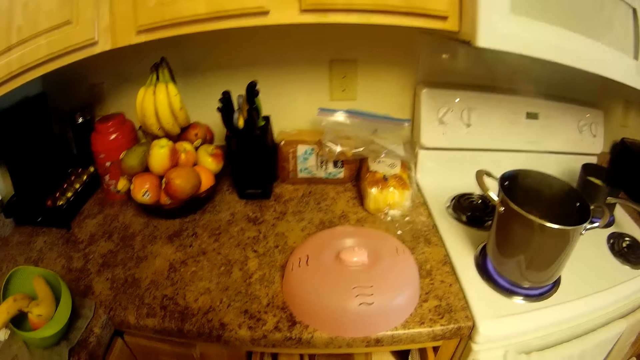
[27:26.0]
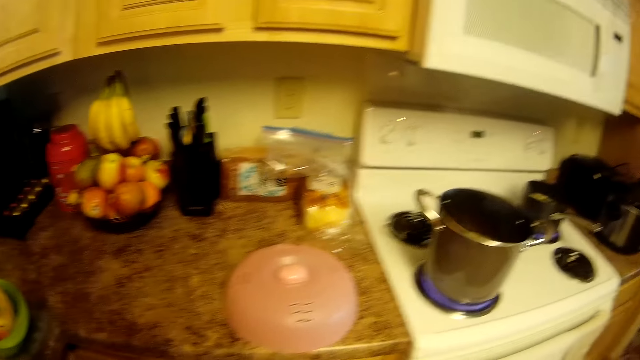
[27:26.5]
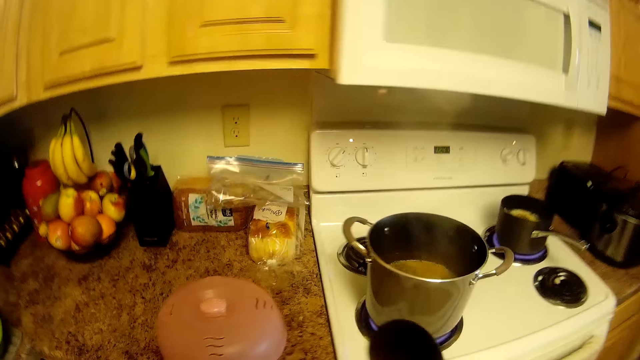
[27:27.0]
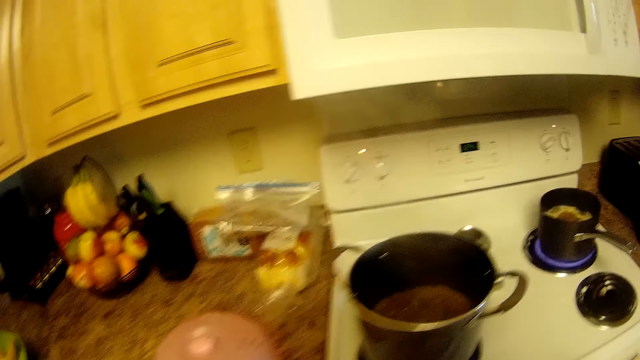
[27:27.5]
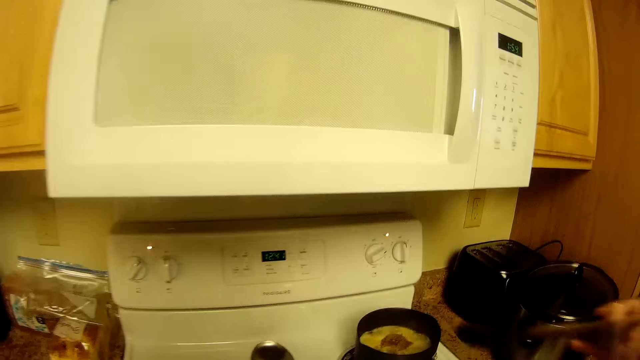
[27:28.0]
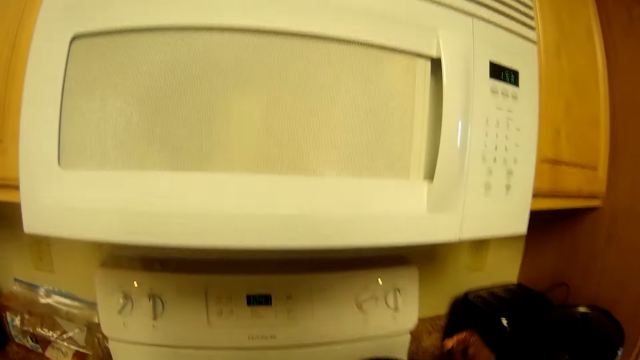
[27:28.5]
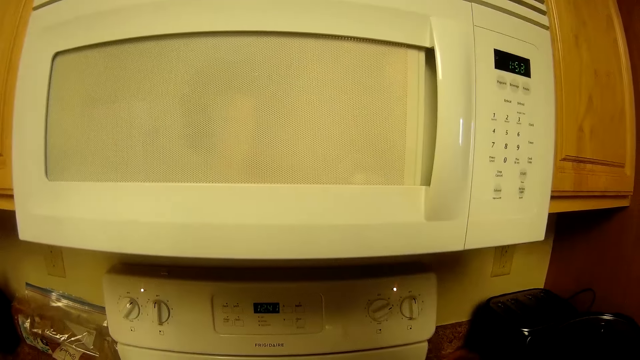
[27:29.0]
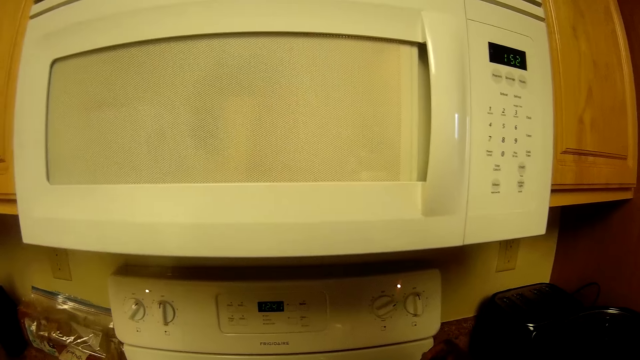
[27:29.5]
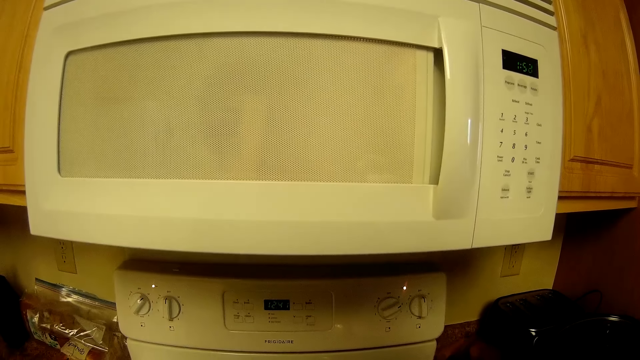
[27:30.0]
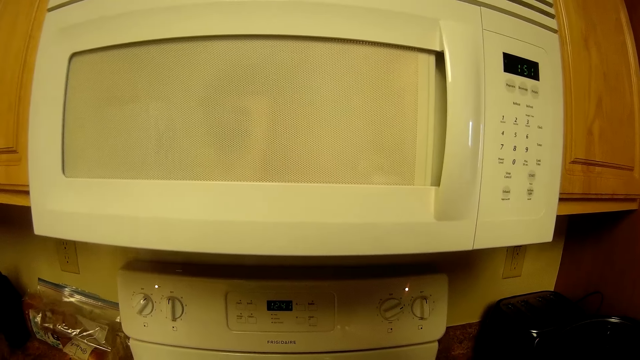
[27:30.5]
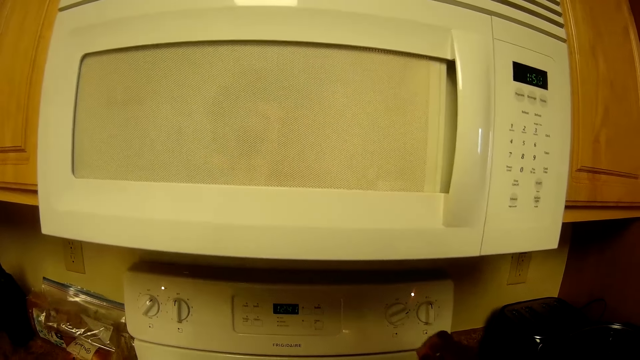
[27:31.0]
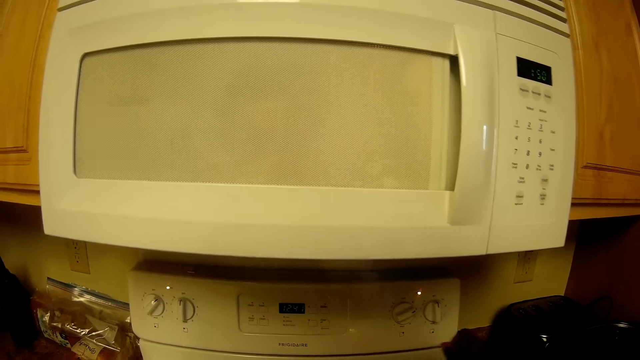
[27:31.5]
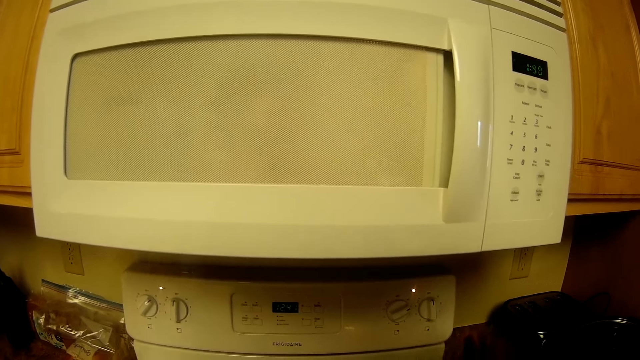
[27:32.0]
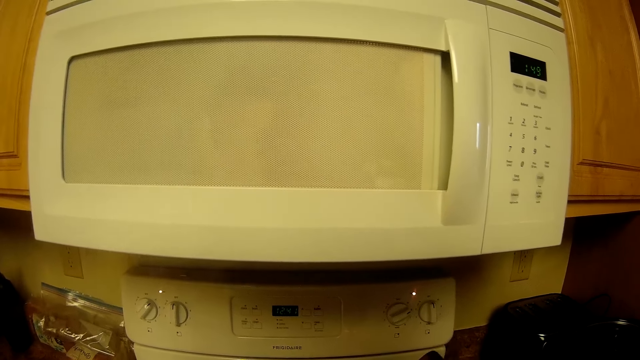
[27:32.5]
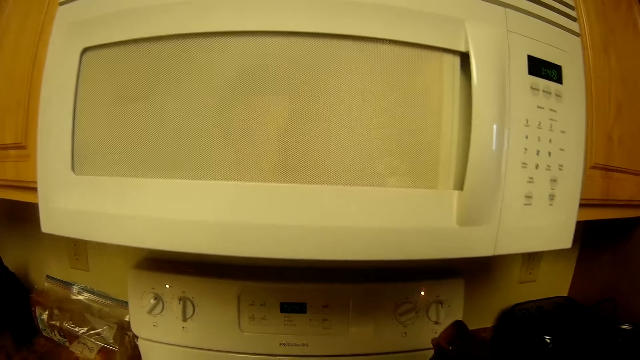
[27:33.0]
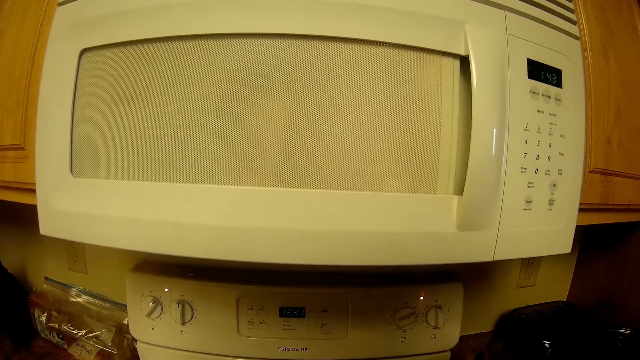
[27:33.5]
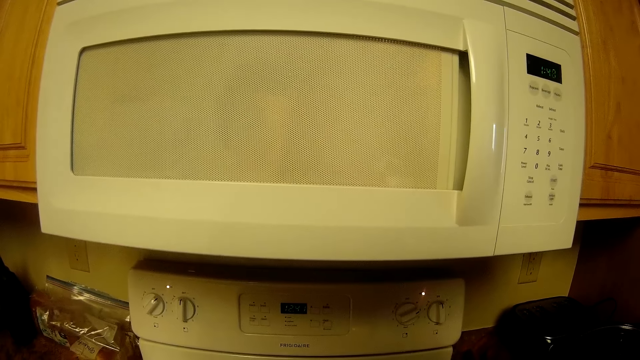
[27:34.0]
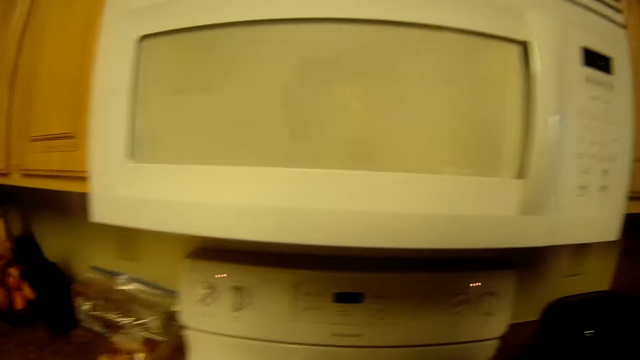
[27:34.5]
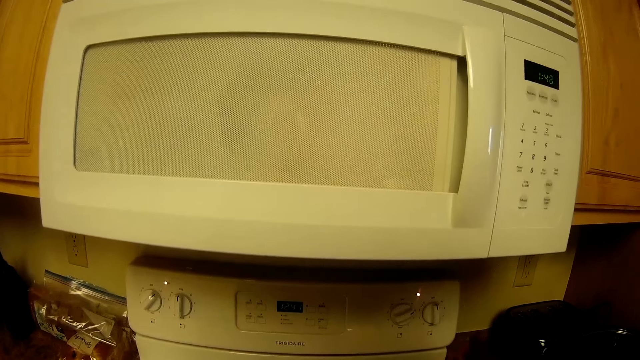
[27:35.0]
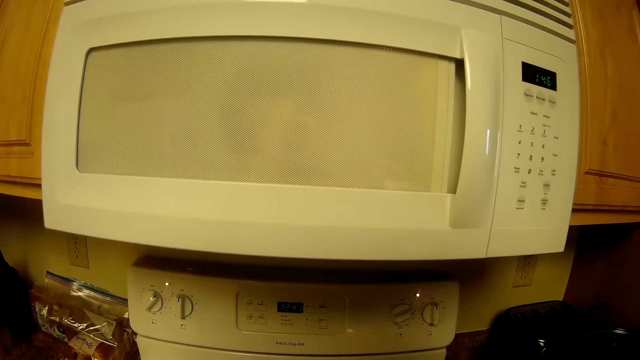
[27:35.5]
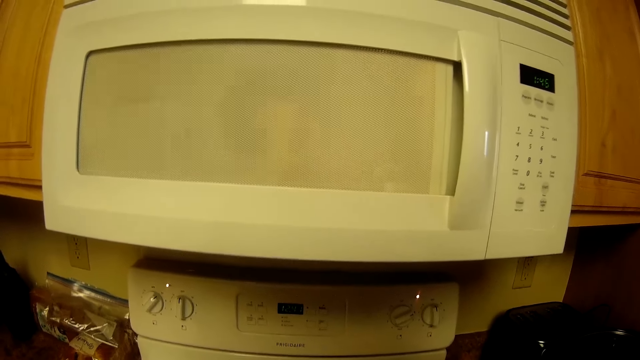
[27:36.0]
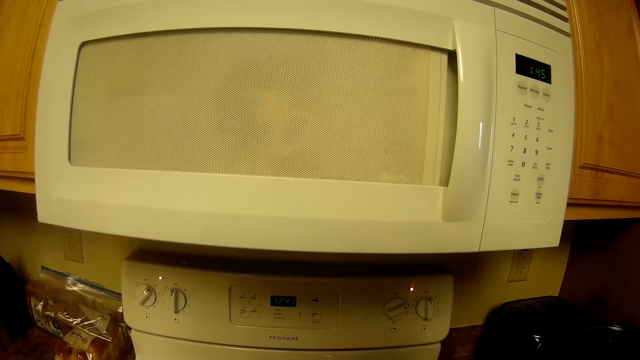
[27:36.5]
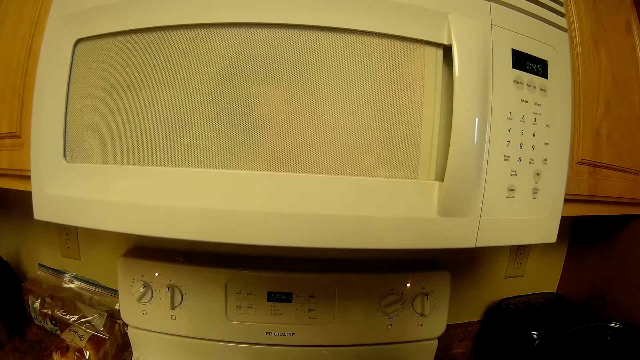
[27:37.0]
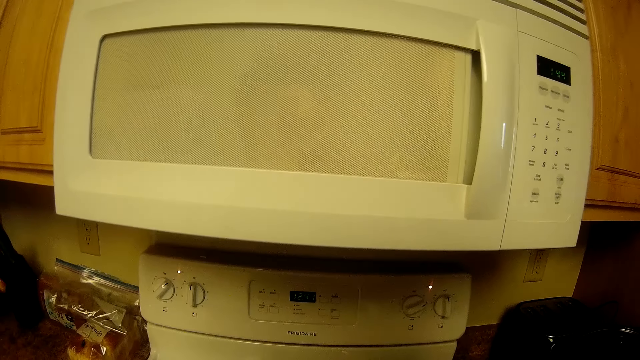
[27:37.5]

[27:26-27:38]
The camera wearer holds a spoon in her right hand. She dips the spoon inside a pot on the cooker with her right hand. She moves the spoon around with her right hand.

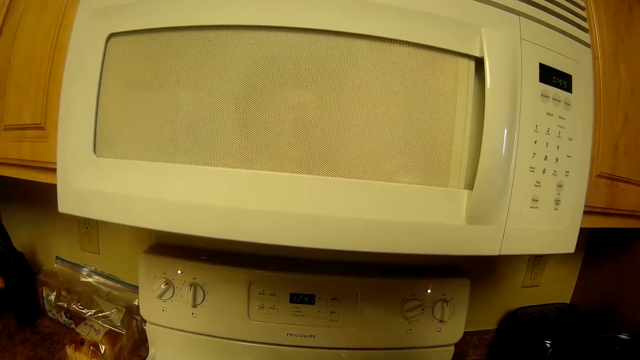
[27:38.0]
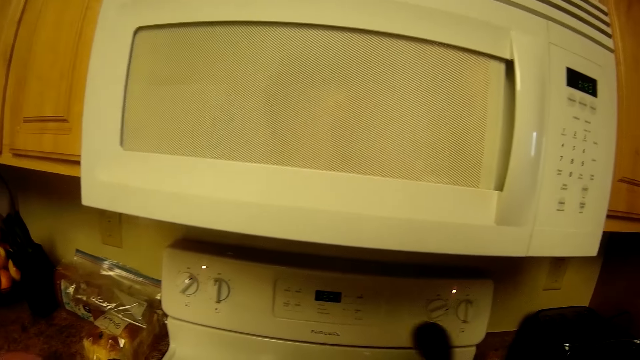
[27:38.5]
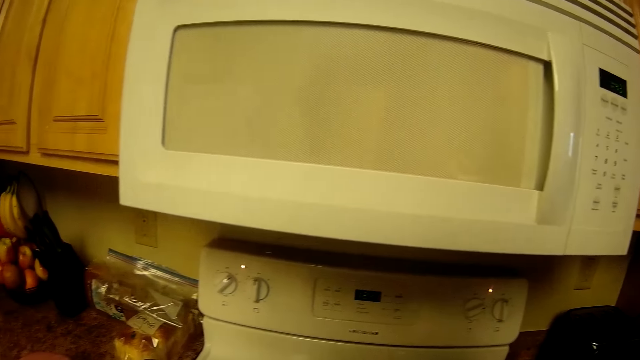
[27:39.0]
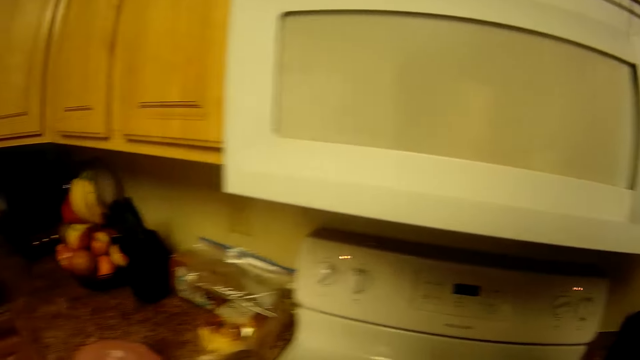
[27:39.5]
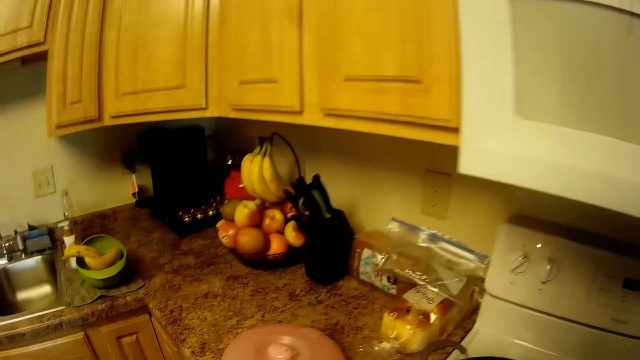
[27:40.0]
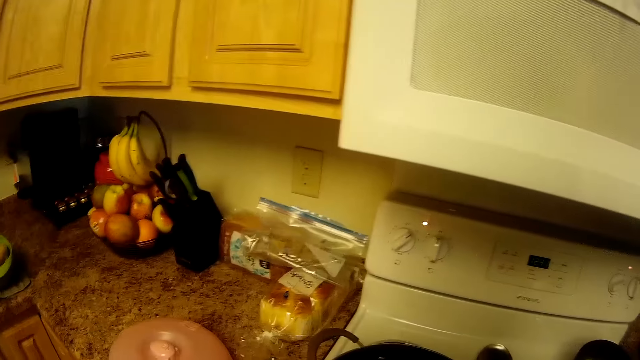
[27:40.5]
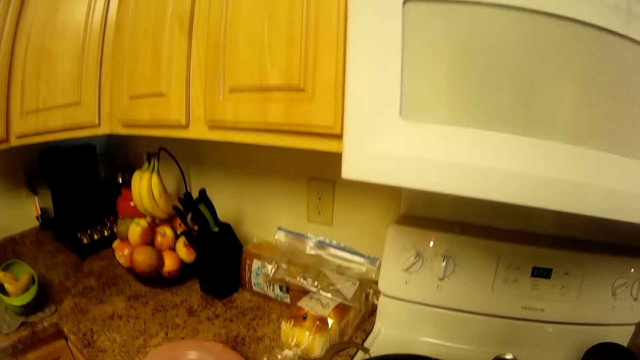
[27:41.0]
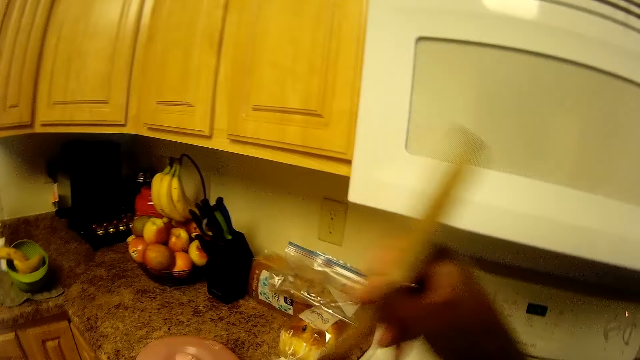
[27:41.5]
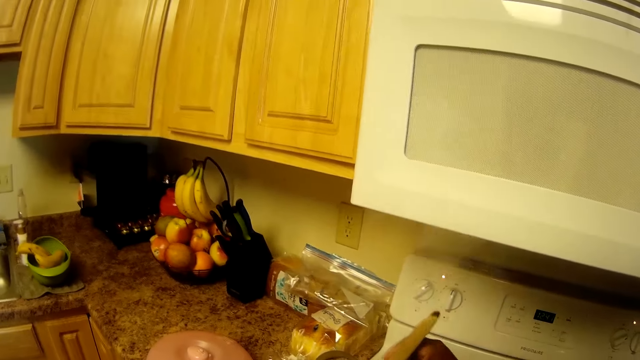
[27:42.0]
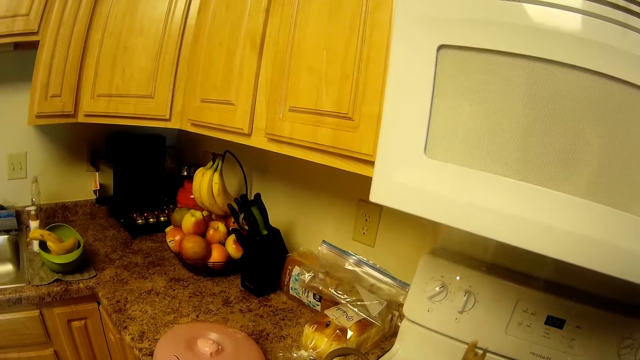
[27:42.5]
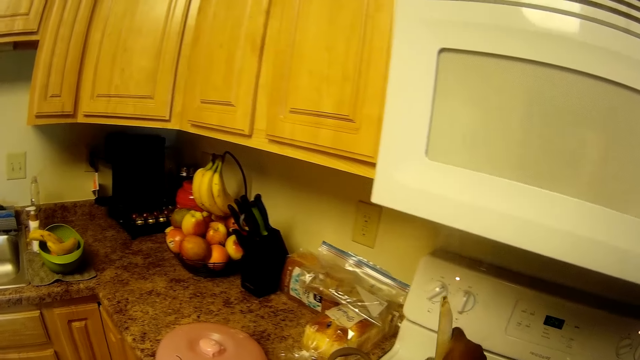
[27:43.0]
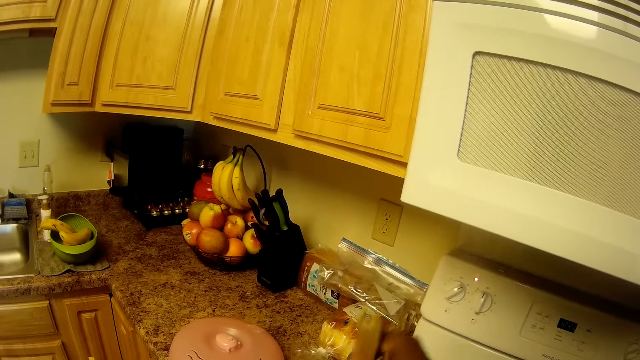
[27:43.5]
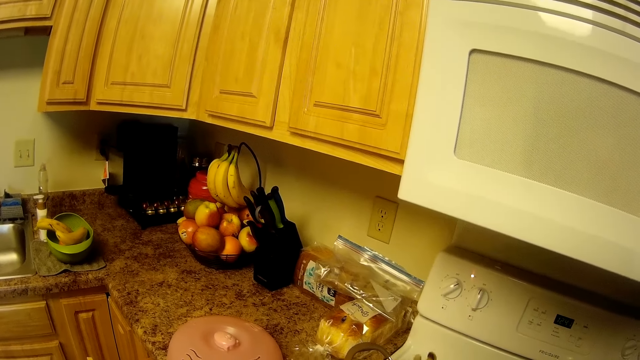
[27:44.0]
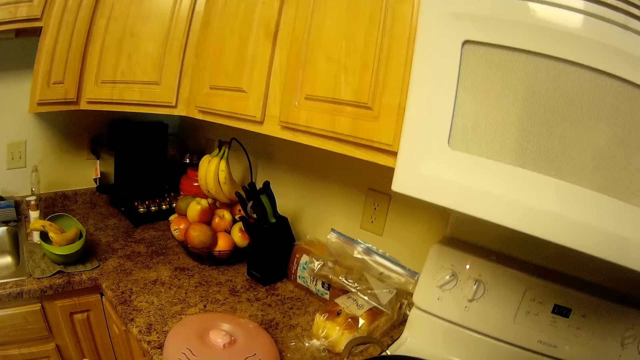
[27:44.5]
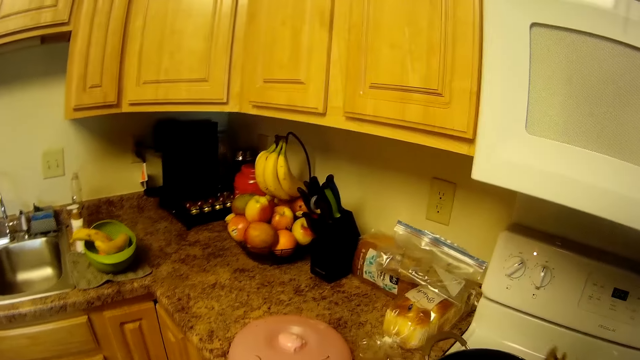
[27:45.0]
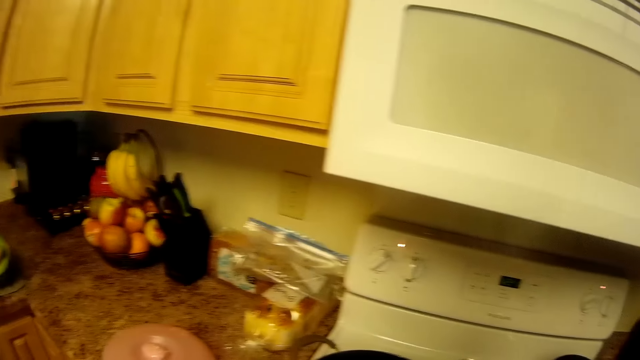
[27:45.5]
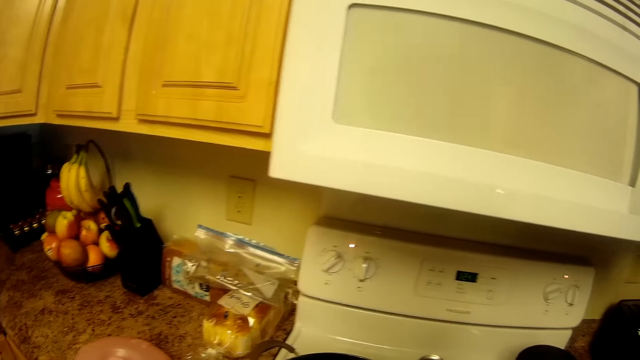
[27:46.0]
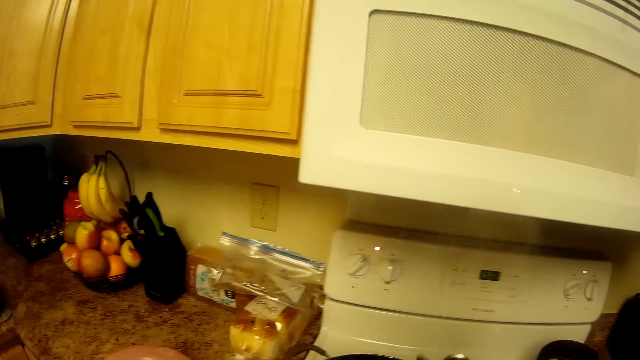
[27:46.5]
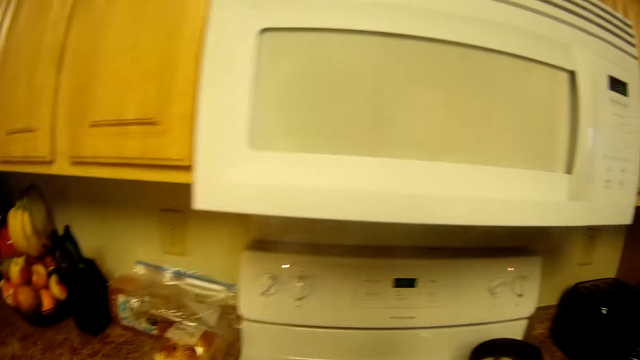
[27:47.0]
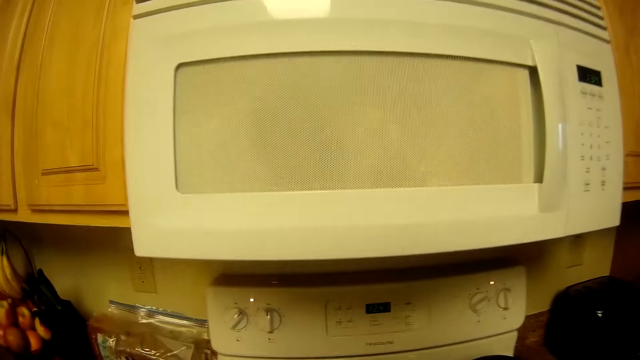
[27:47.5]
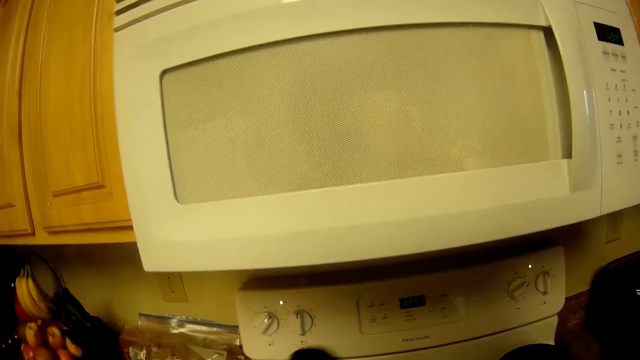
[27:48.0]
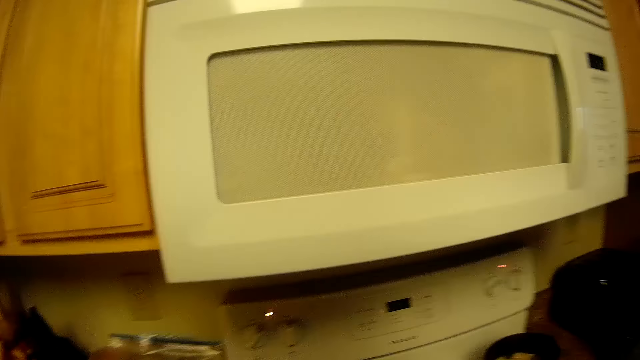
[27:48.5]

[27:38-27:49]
The camera wearer holds a spoon in her right hand. She moves the spoon around with her right hand.
